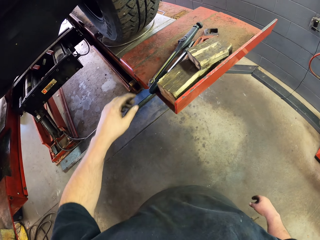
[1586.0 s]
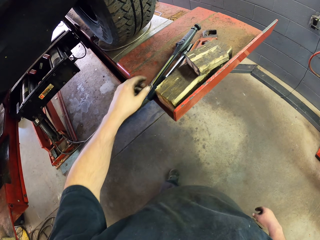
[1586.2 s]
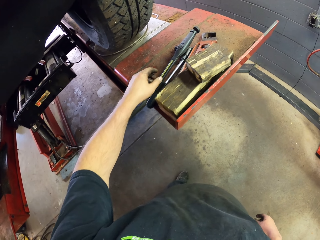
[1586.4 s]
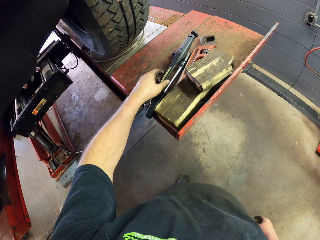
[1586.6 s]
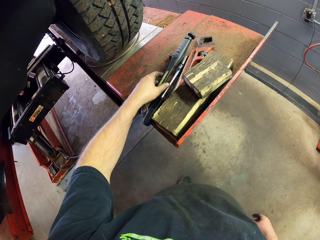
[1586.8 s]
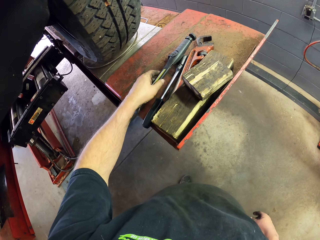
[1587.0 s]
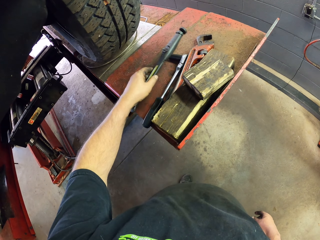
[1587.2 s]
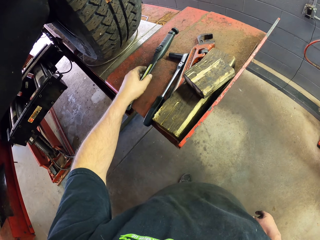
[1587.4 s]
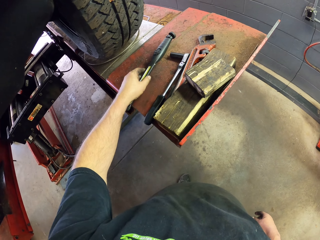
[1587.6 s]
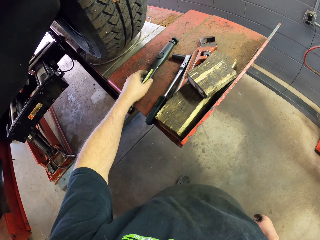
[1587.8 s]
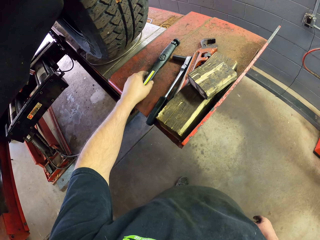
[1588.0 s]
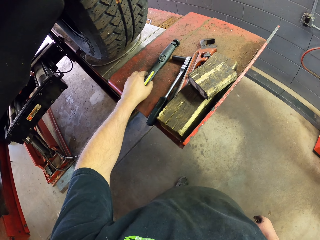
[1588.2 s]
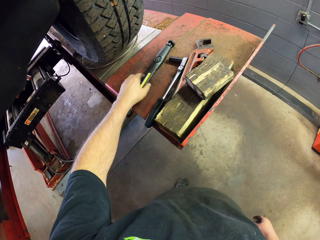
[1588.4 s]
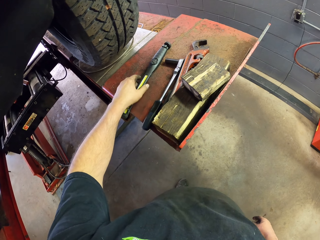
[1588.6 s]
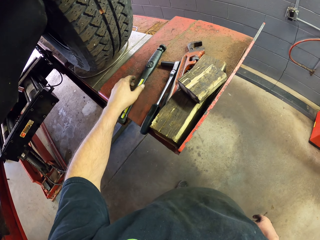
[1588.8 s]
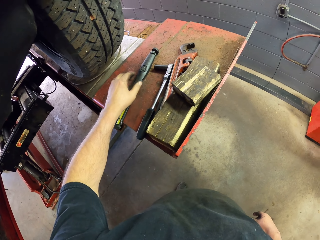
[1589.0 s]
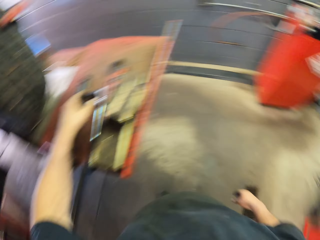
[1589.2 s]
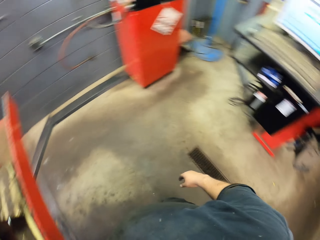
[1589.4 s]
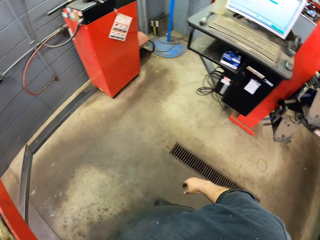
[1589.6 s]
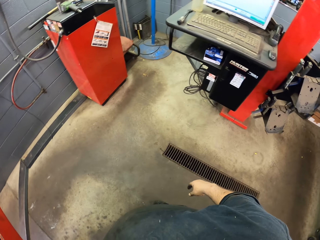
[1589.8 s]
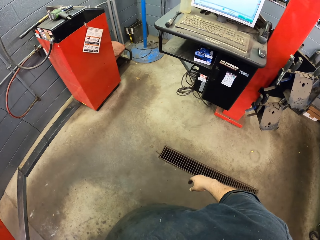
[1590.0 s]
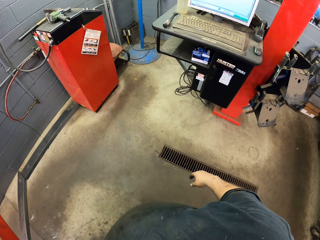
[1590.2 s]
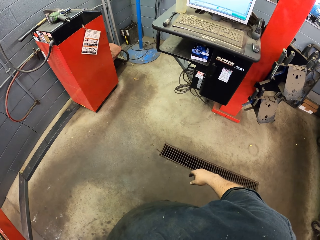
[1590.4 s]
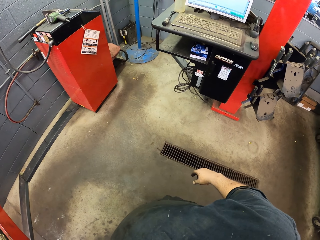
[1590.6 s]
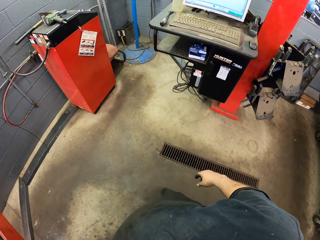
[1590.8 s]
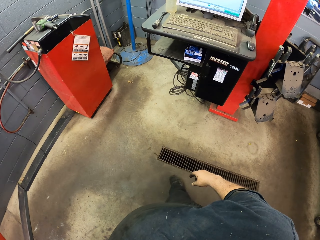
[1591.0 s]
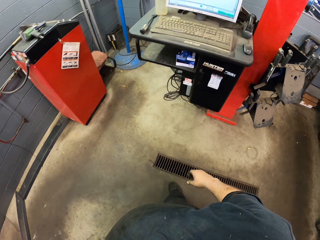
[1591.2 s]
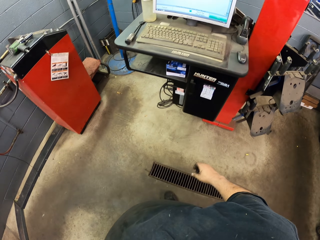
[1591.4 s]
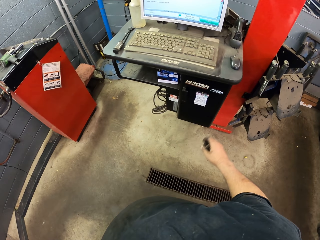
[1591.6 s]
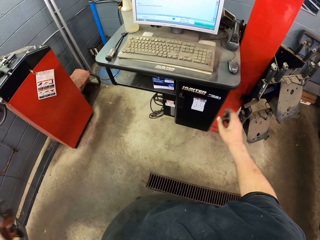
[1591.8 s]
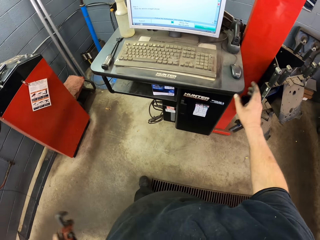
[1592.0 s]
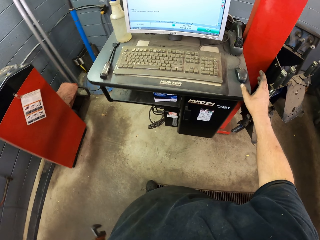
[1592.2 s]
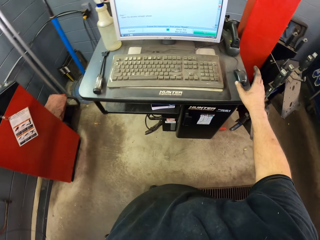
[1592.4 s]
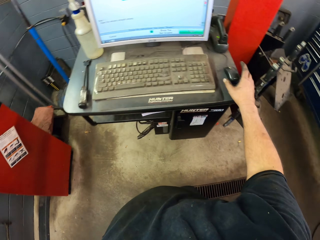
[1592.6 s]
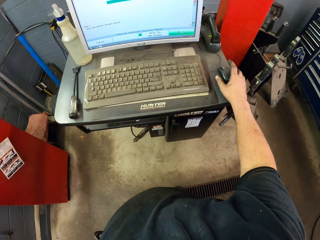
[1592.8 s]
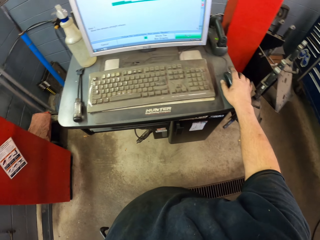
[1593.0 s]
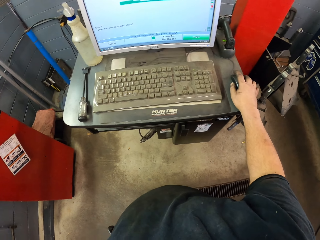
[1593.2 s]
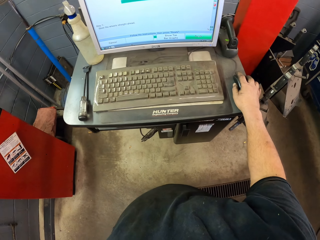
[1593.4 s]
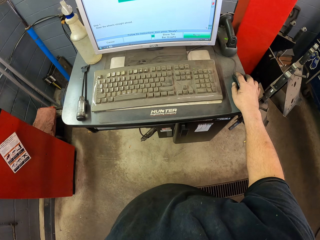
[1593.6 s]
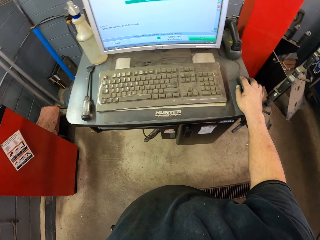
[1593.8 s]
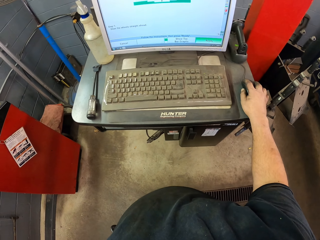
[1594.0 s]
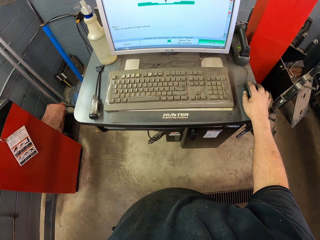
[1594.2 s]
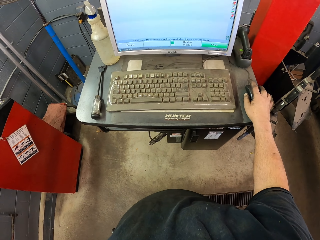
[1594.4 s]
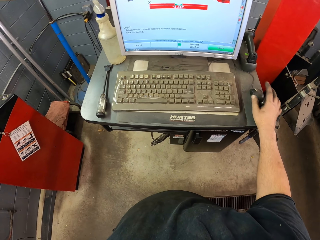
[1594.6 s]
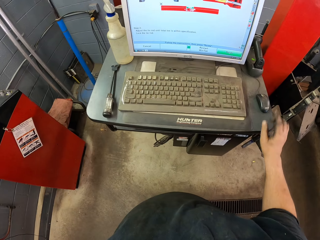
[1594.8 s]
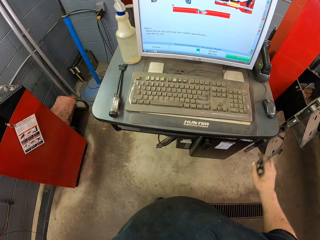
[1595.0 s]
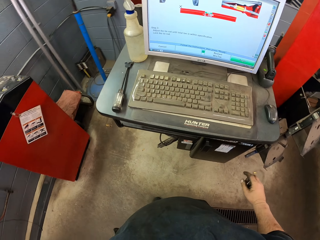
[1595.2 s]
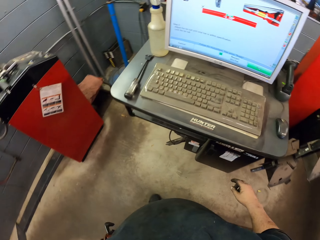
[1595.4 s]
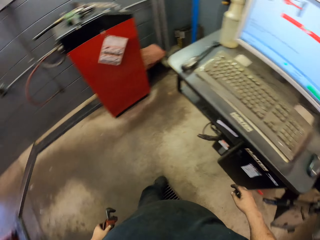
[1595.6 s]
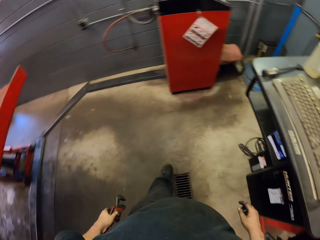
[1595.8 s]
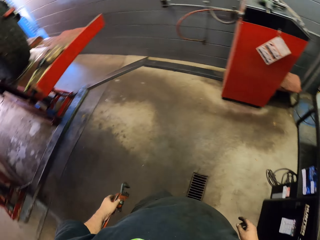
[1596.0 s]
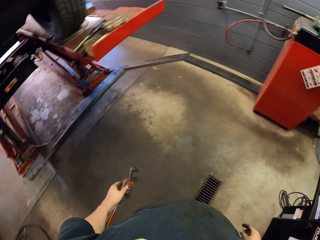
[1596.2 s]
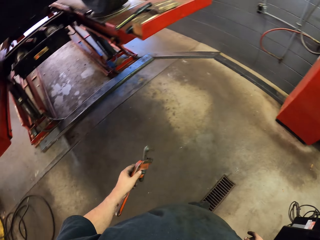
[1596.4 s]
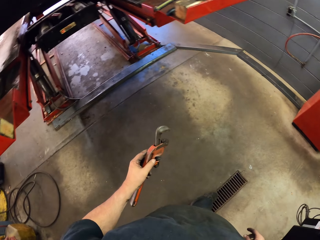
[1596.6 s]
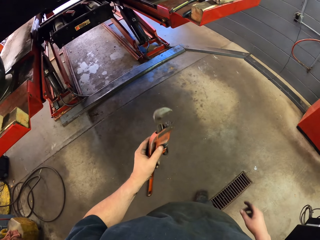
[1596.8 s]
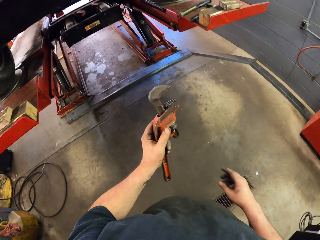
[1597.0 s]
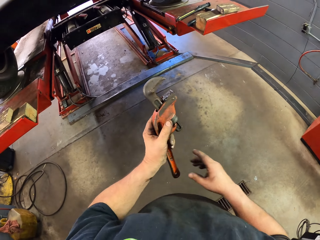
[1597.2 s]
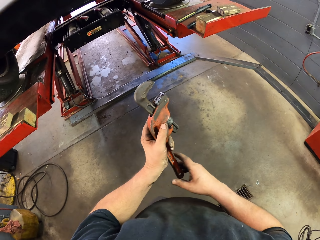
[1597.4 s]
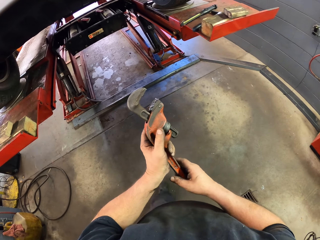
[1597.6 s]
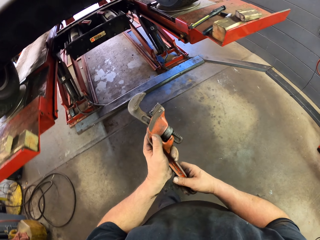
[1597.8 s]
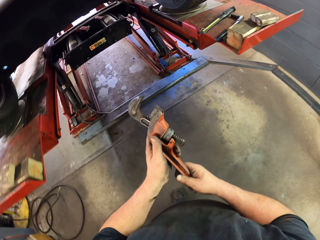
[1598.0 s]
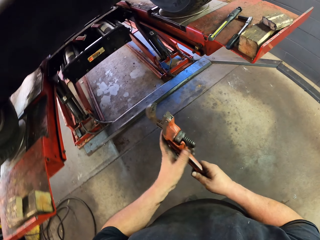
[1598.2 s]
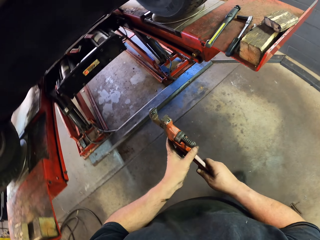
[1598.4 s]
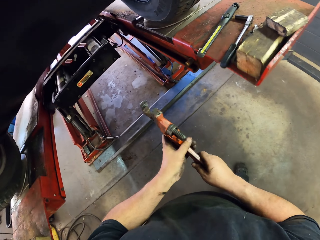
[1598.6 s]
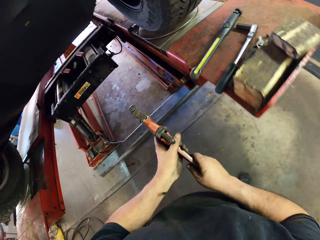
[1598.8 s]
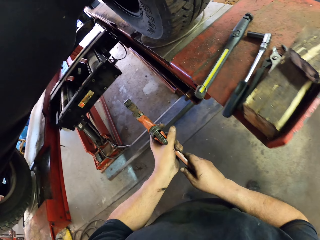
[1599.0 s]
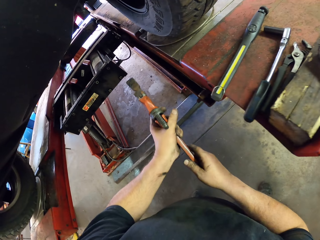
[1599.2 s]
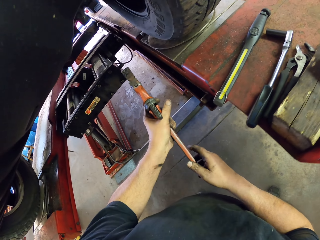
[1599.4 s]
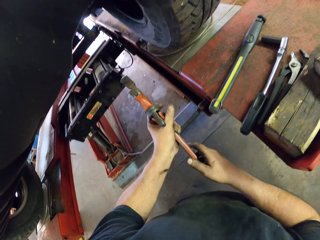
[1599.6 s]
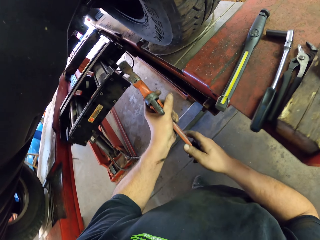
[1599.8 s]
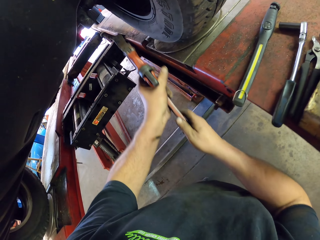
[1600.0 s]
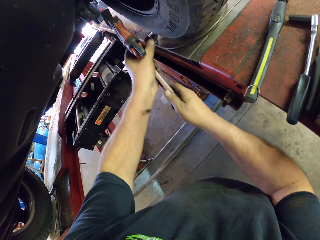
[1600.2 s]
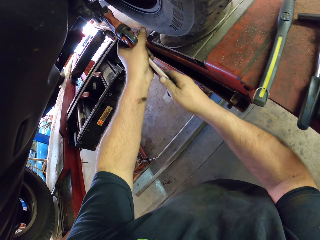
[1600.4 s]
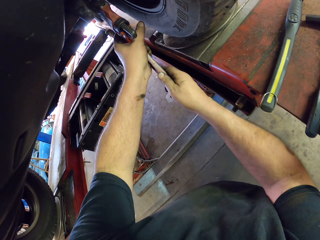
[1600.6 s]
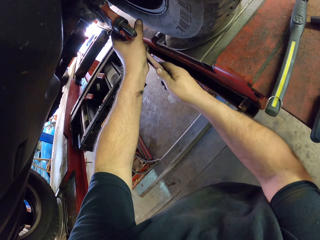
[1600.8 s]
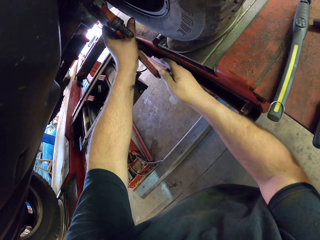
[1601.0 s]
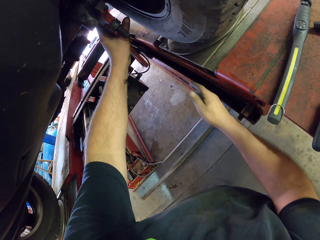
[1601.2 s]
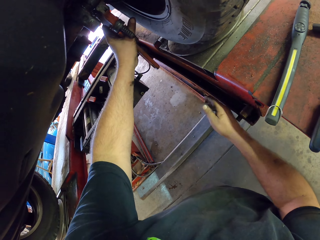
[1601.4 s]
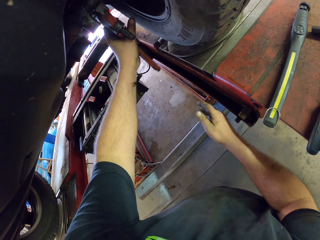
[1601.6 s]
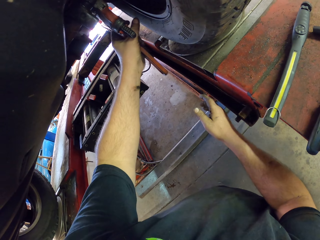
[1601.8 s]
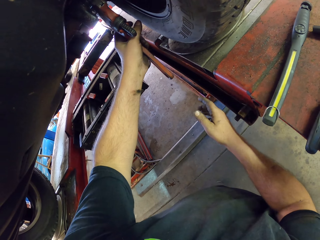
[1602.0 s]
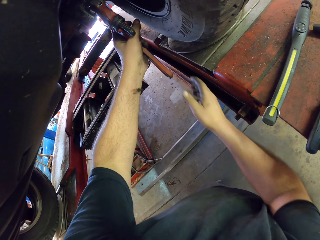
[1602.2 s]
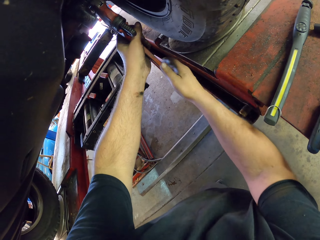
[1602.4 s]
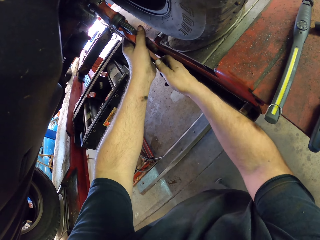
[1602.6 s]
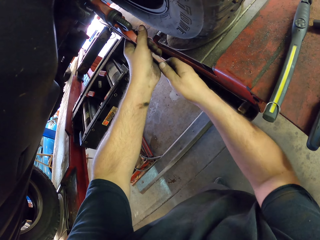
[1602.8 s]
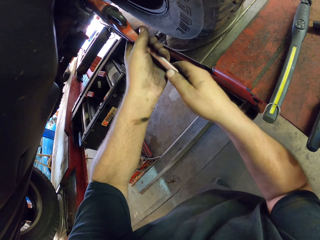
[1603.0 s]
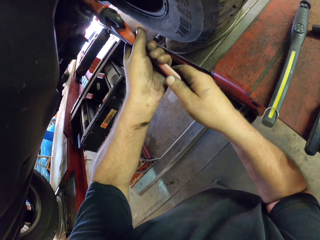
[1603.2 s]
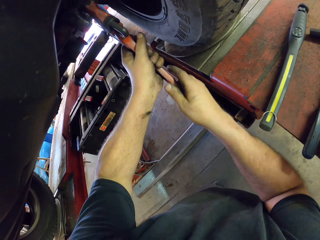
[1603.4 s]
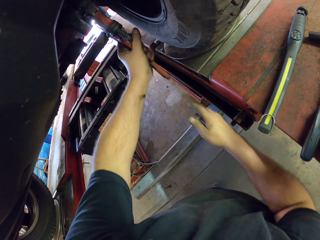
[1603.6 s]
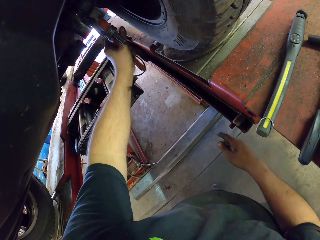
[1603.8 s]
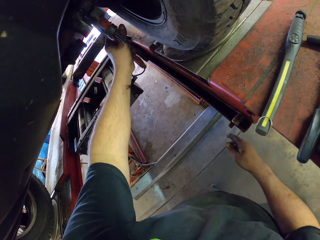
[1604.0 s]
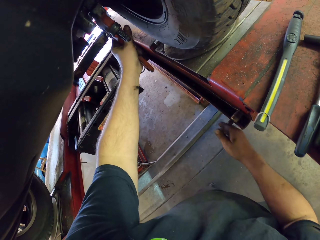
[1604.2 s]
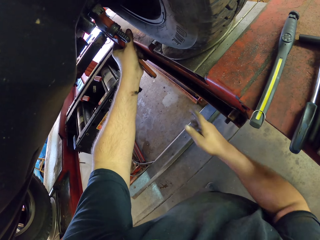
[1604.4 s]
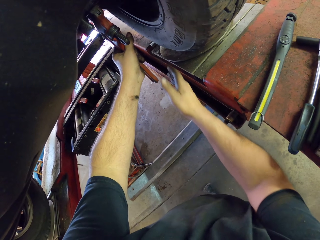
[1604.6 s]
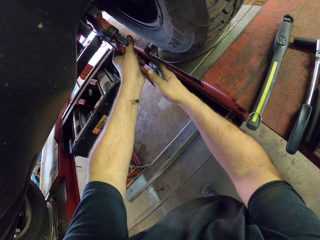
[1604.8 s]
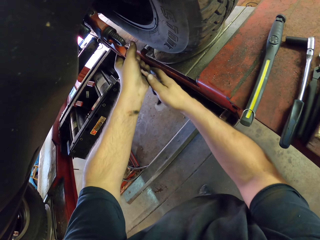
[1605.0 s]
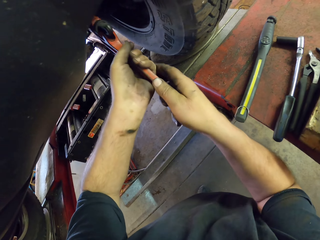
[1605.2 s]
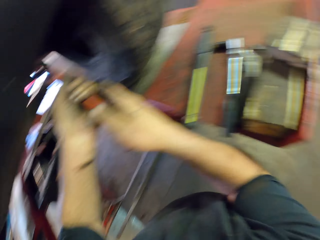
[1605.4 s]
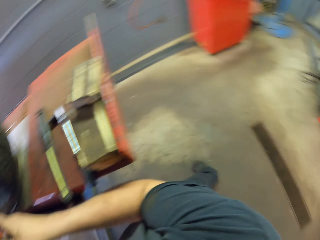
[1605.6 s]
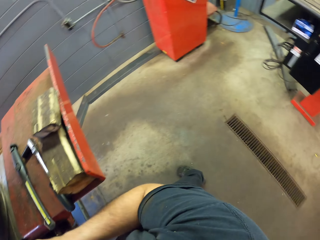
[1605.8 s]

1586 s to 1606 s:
The camera wearer touches a slim cob light and moves the slim cob light aside. They walk to the computer. They press a mouse of the computer. They leave the computer mouse. They walk with a spanner in the left hand. They loosen a nut using the spanner.

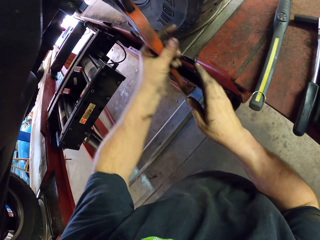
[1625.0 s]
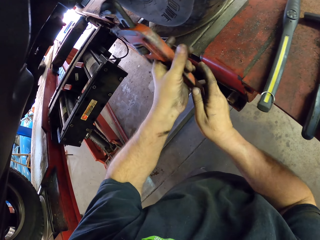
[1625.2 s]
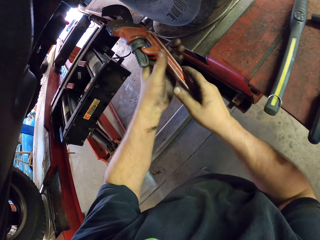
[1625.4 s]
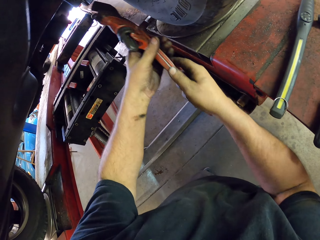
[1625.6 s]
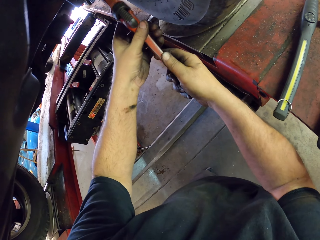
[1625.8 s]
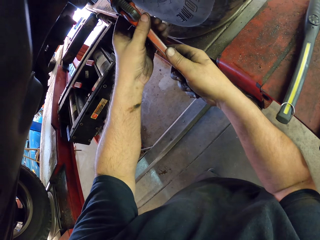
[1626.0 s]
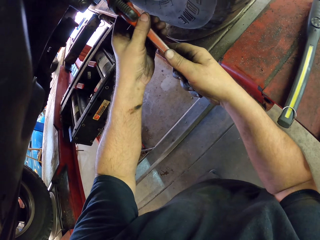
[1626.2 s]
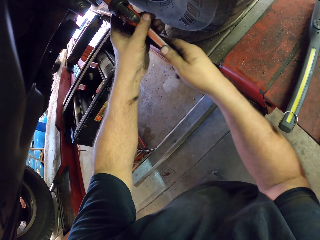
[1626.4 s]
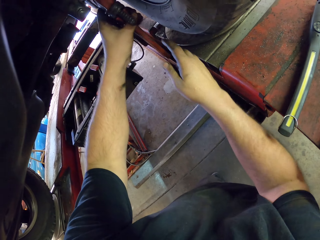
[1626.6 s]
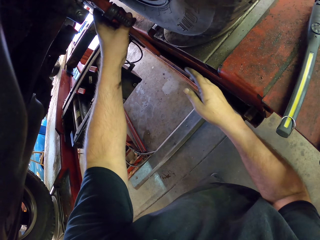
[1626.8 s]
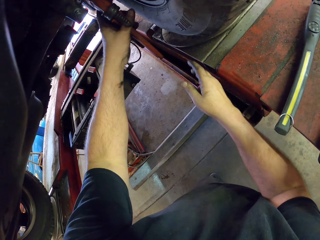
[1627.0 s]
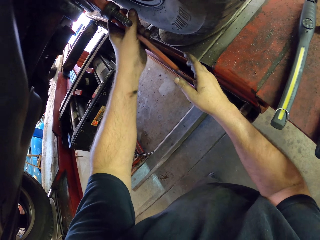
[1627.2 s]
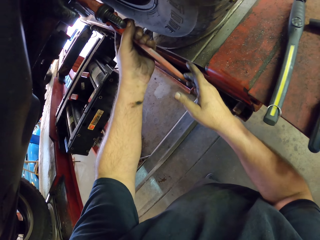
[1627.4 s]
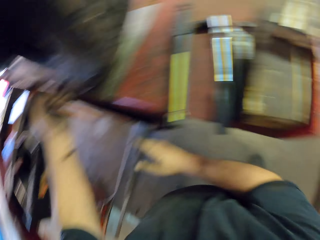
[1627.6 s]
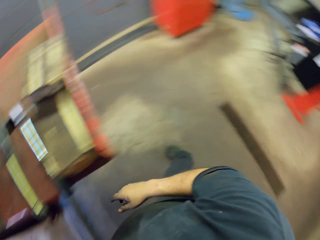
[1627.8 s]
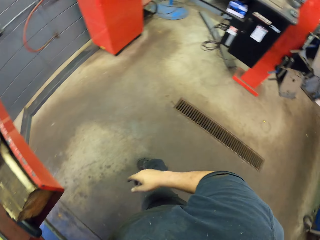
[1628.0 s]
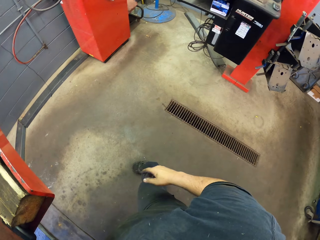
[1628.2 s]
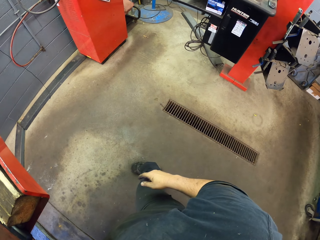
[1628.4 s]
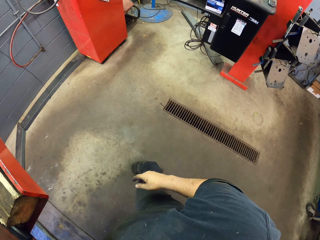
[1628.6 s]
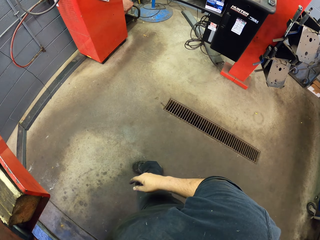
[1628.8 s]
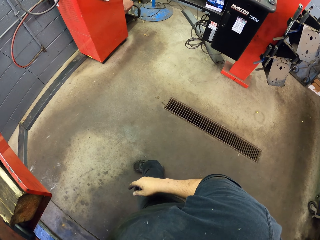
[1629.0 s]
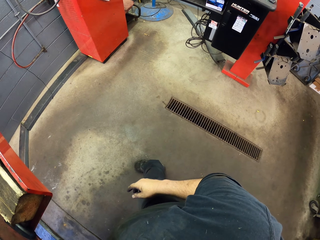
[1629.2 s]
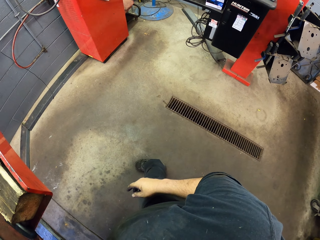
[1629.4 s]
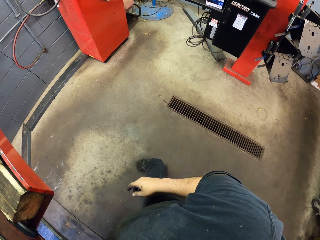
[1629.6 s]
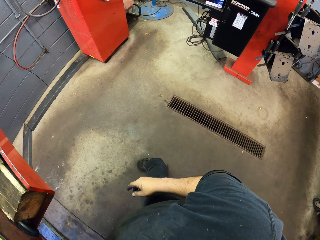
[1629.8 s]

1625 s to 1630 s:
The camera wearer tightens nuts using the spanner.
